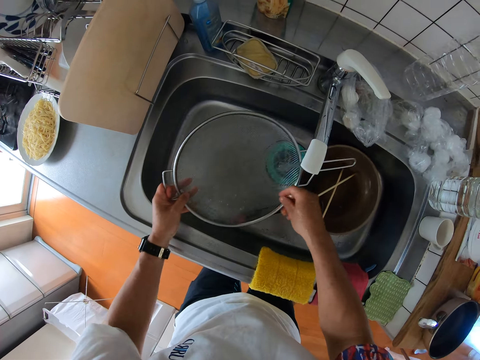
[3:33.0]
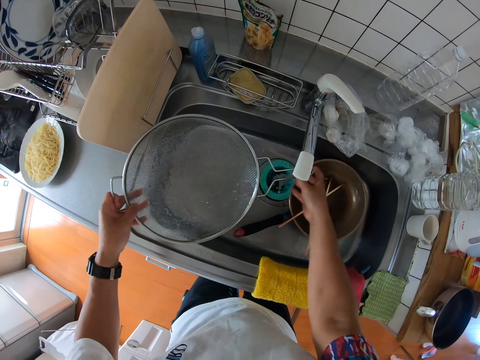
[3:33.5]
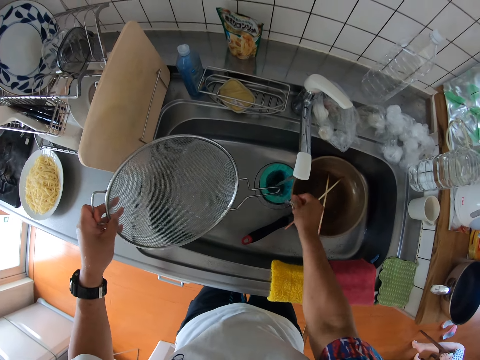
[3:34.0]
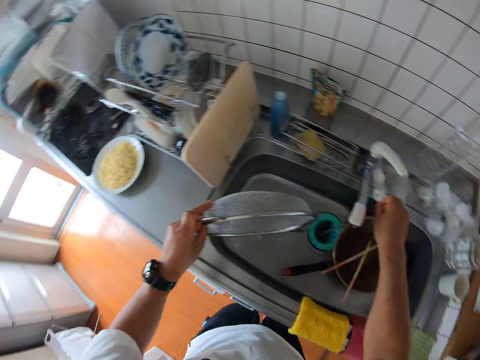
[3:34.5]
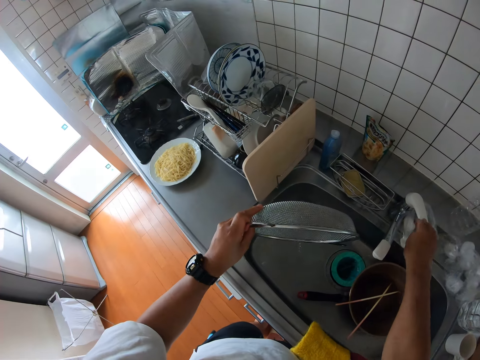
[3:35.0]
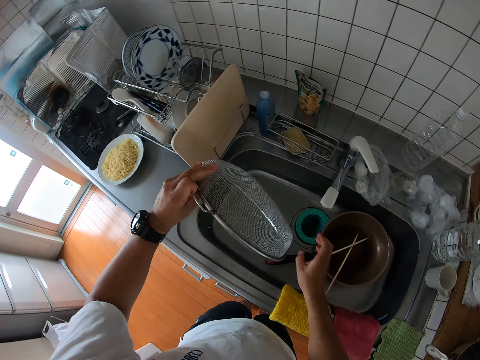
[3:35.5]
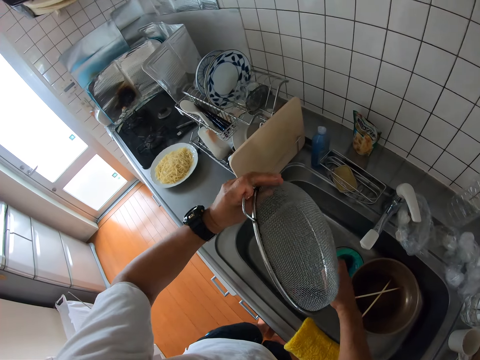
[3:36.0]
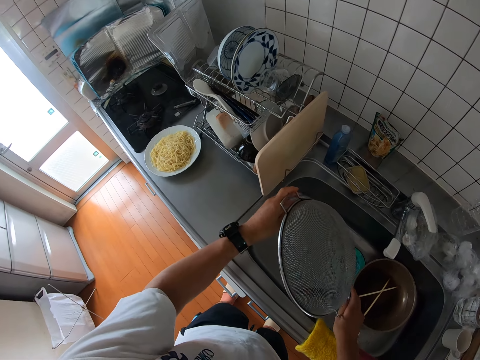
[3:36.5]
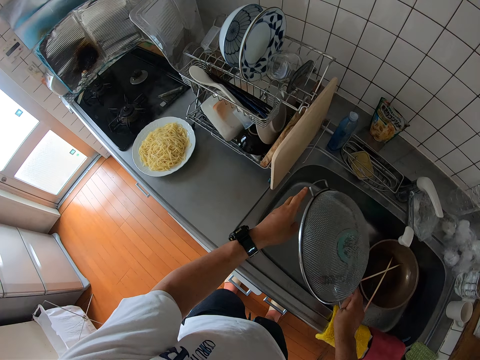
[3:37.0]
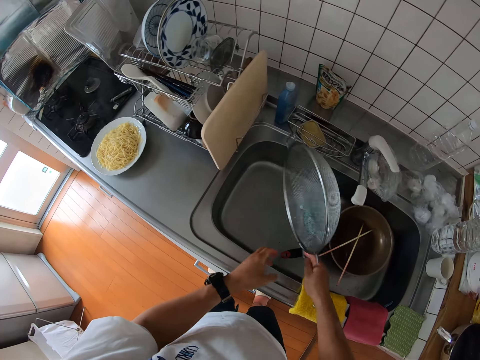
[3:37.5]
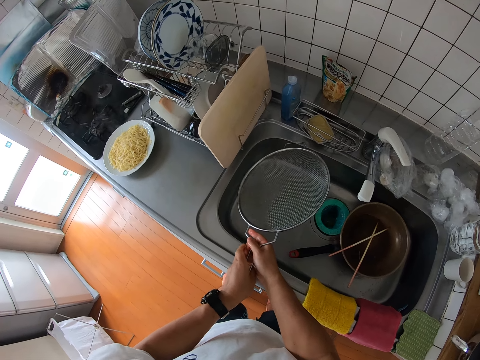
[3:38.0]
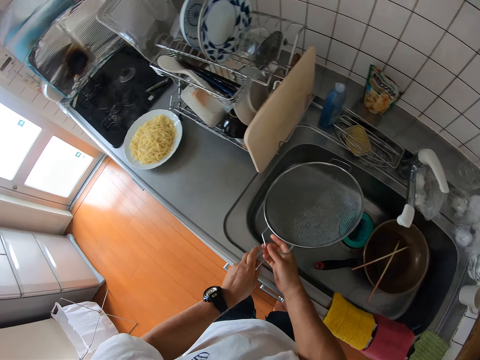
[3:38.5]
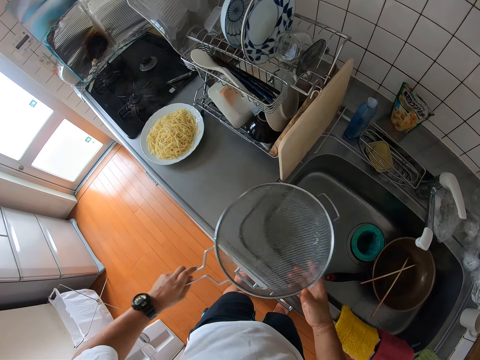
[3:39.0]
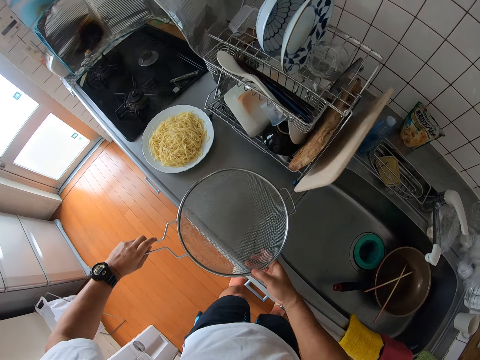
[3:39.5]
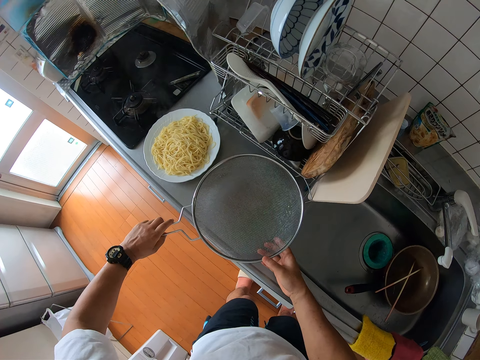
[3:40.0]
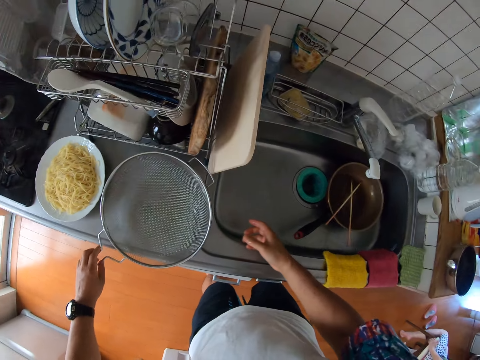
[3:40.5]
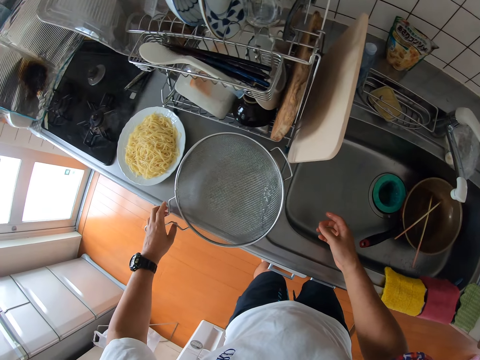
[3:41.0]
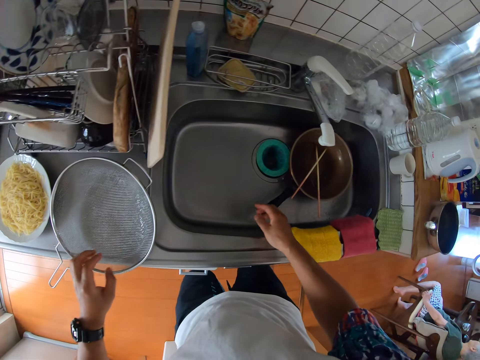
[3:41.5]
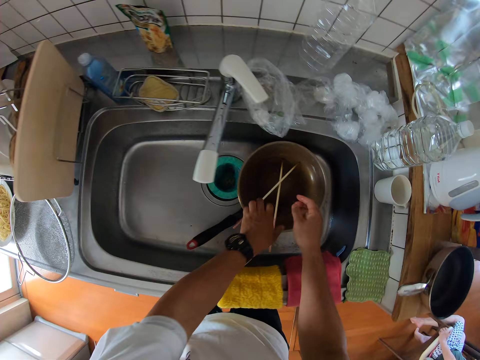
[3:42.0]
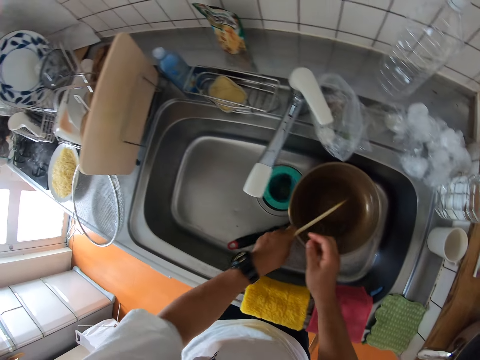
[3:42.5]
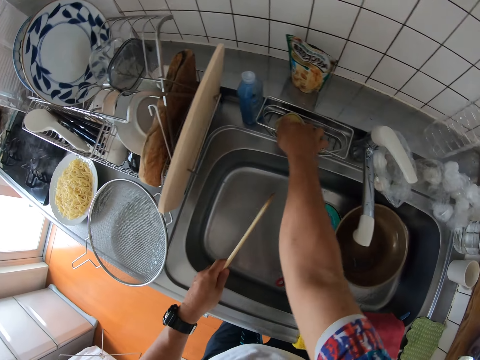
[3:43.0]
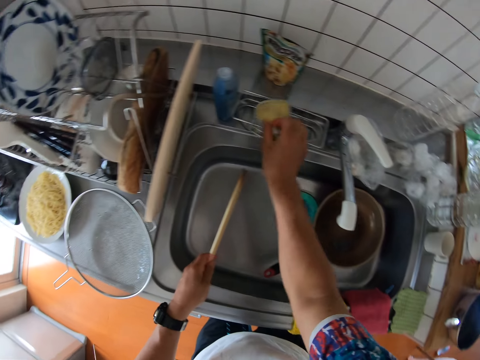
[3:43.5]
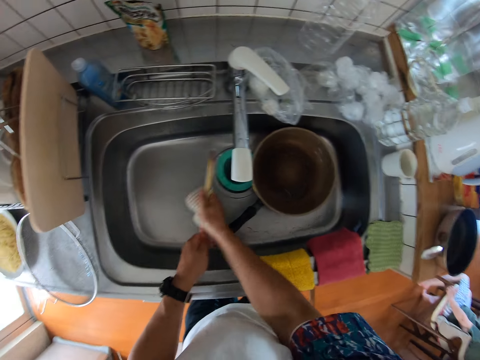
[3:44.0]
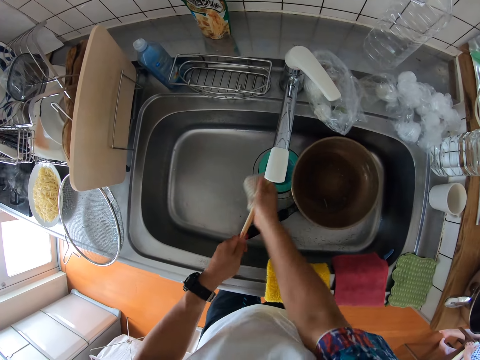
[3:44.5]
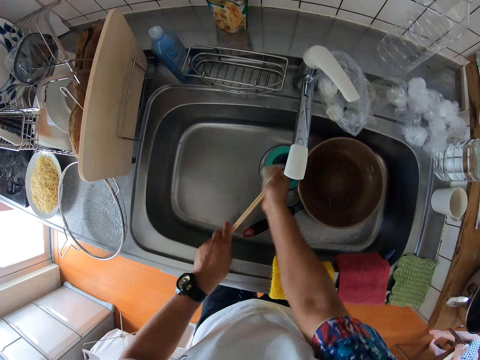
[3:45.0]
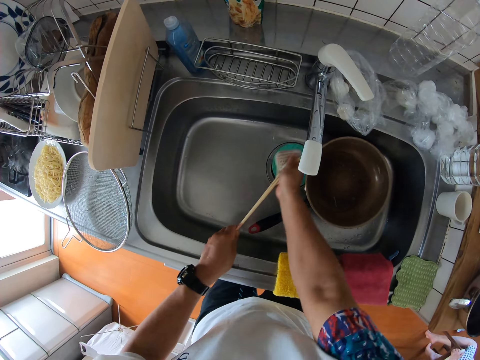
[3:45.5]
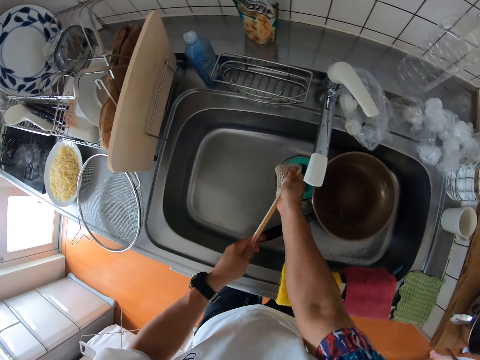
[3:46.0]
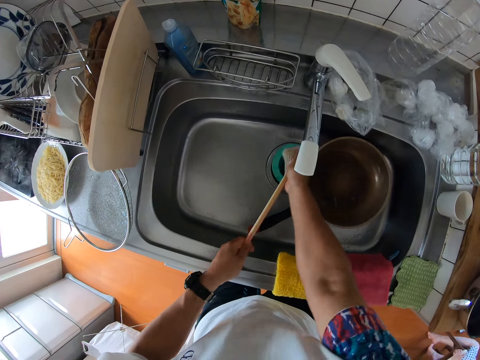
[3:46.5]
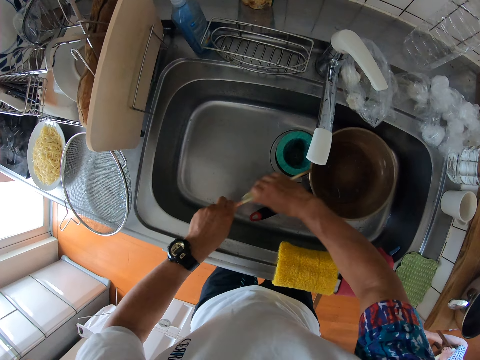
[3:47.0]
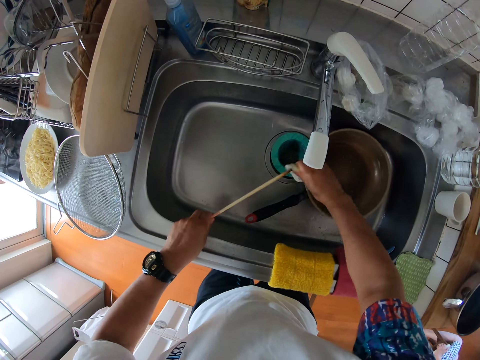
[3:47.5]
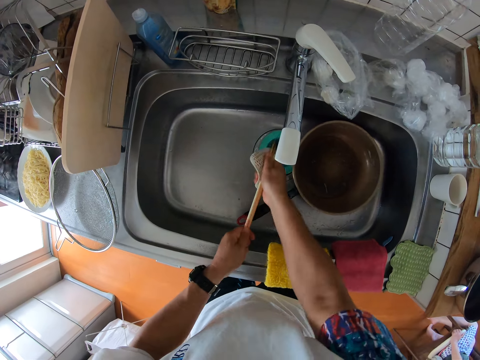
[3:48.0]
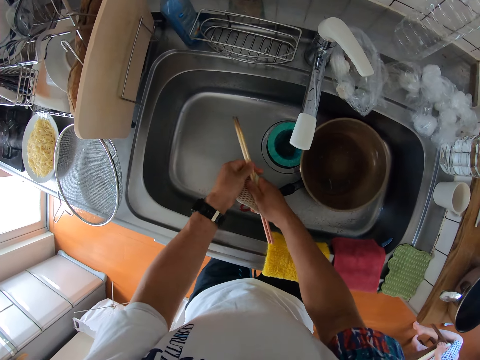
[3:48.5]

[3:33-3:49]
The camera wearer closes the tap. They drop the sieve on the sink. They take the chopstick from the pan. They take the foam from the container. They wash the chopstick with the foam.

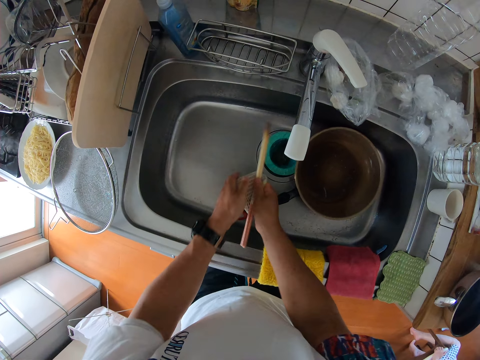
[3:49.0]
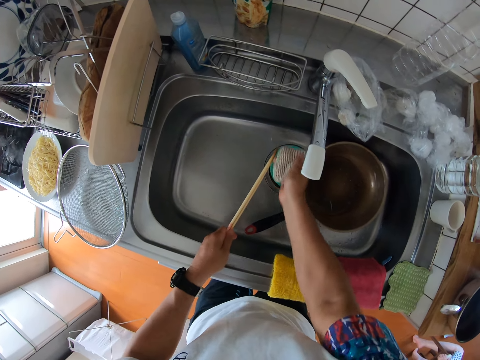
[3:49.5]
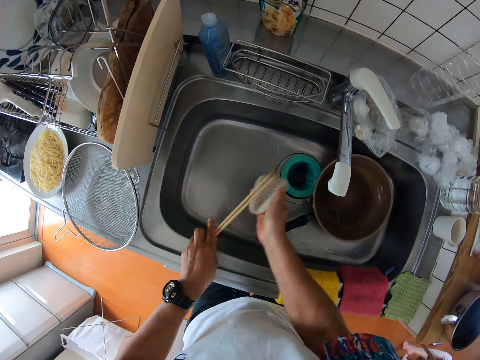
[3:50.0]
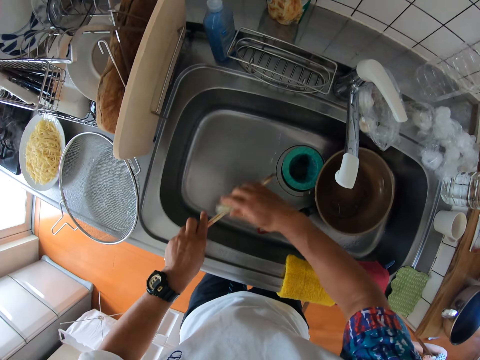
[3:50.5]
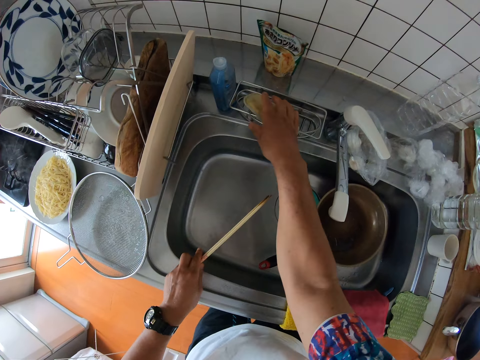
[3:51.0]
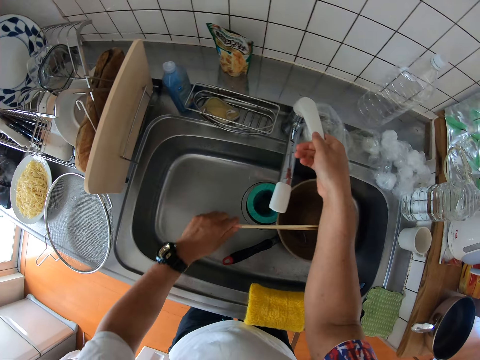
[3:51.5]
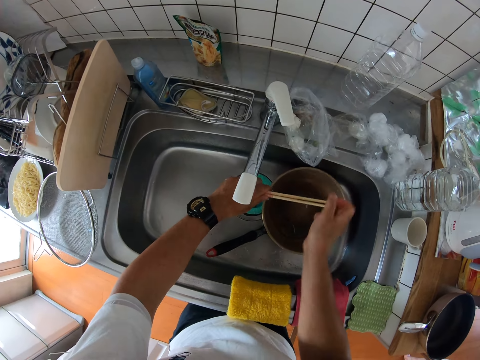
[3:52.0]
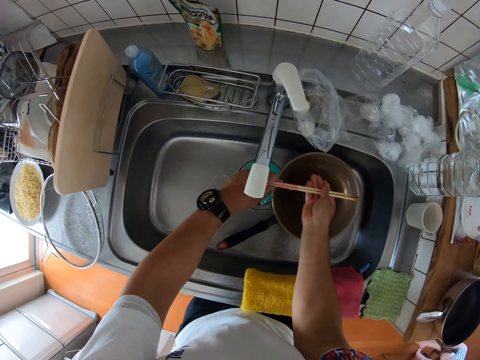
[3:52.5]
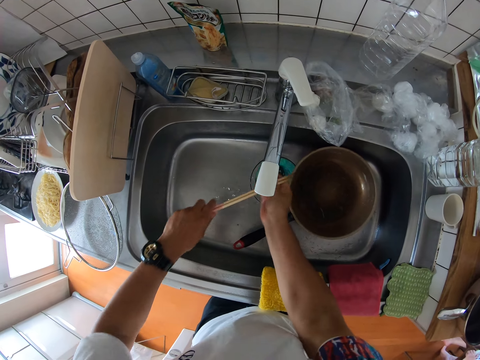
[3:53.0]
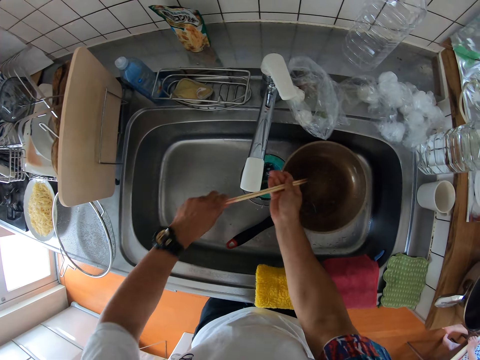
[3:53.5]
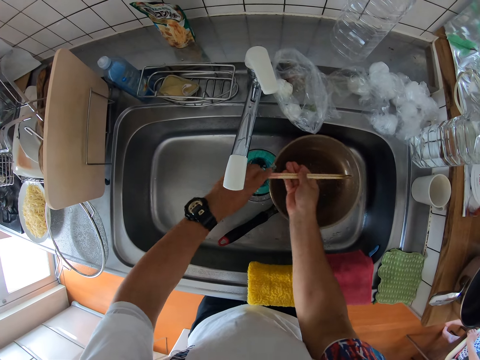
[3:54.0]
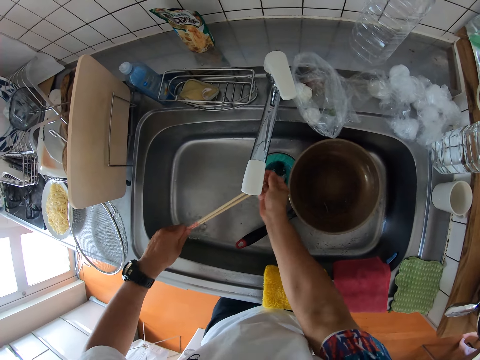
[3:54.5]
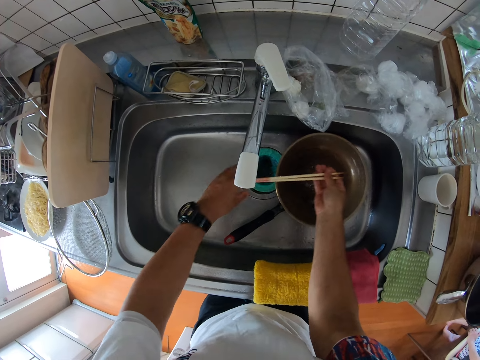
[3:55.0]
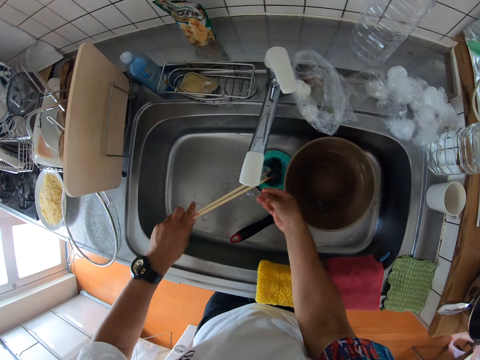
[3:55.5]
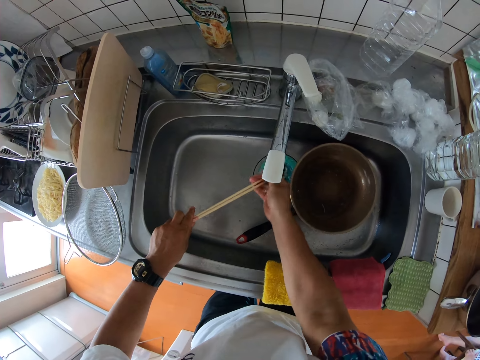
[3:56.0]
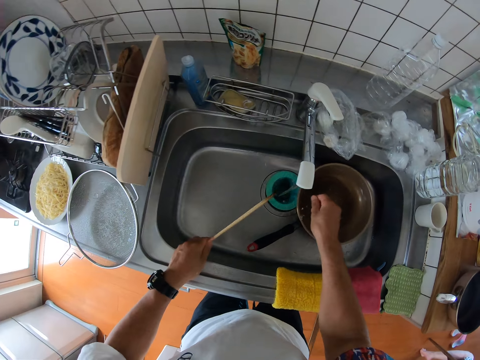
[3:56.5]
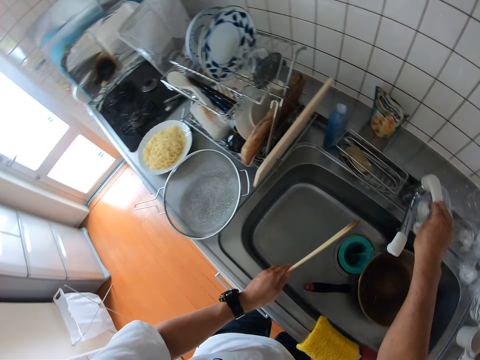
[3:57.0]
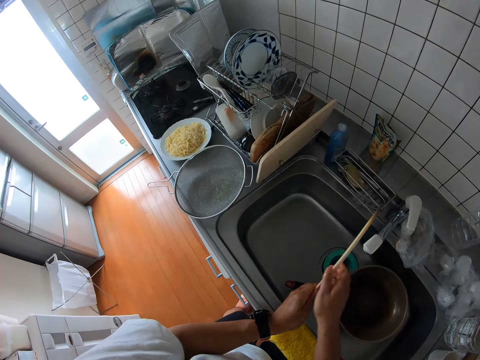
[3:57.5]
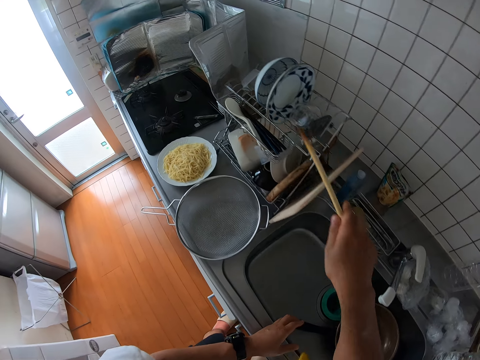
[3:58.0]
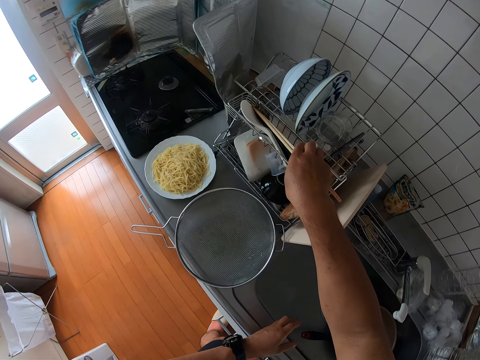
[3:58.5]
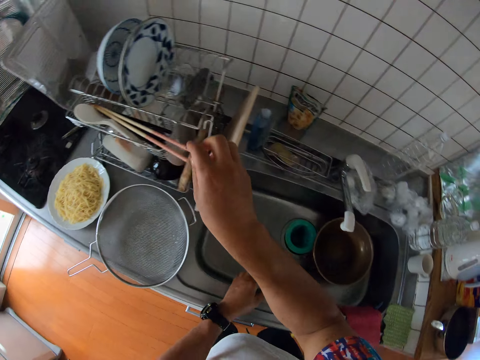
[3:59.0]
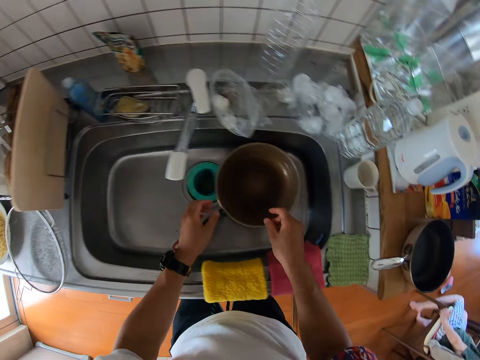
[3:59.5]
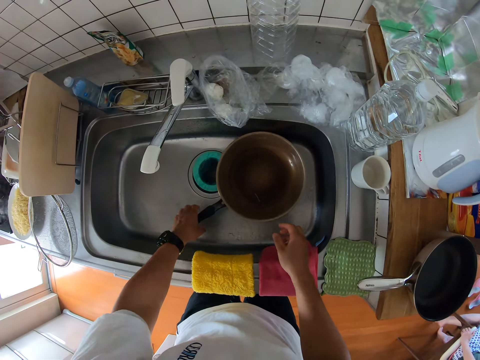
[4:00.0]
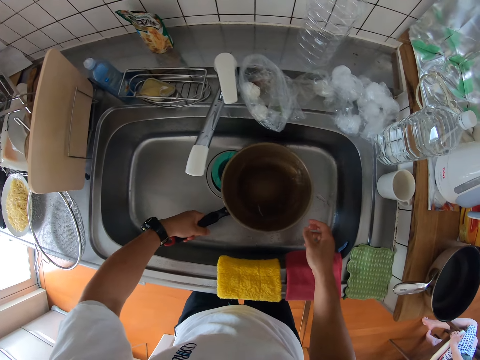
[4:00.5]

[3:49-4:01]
The camera wearer drops the foam in the container. They put on the tap. They rinse the chopstick. They put off the tap. They drop the chopstick on the rack.
